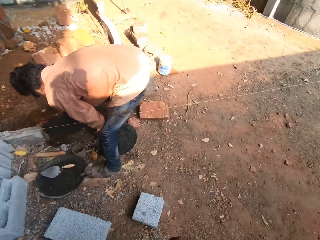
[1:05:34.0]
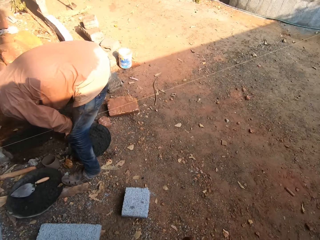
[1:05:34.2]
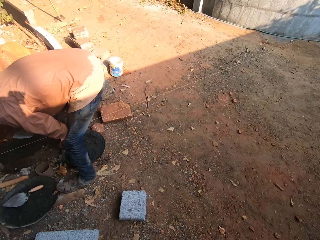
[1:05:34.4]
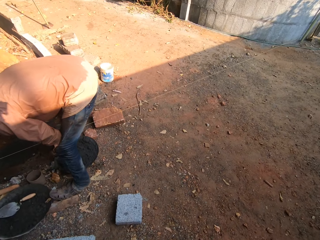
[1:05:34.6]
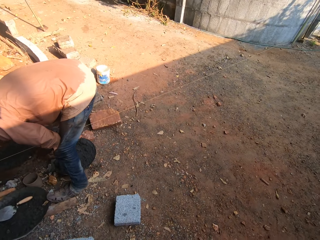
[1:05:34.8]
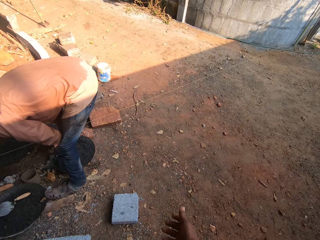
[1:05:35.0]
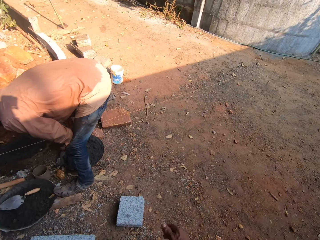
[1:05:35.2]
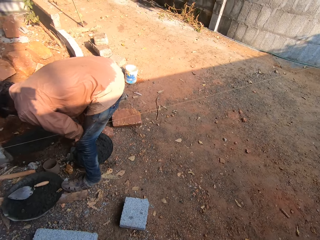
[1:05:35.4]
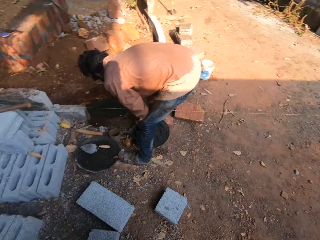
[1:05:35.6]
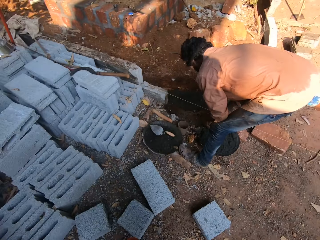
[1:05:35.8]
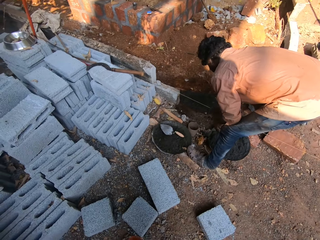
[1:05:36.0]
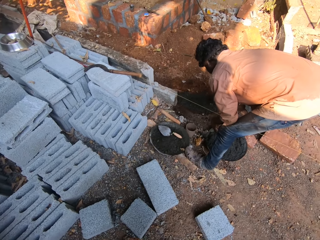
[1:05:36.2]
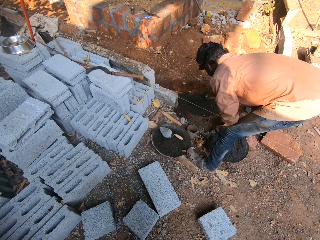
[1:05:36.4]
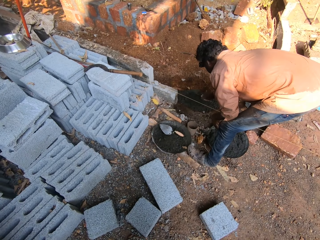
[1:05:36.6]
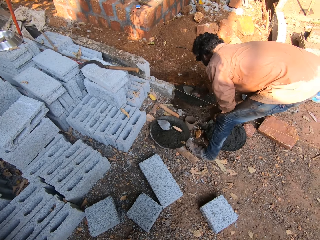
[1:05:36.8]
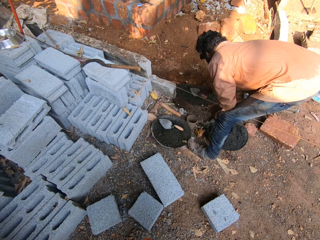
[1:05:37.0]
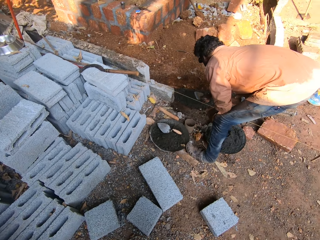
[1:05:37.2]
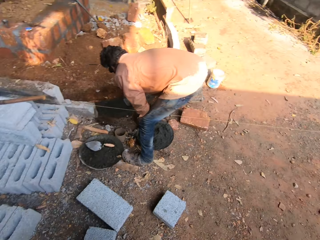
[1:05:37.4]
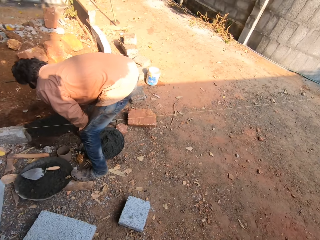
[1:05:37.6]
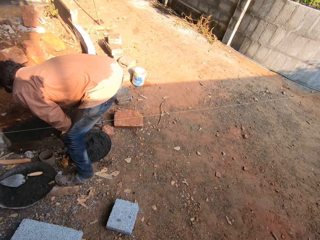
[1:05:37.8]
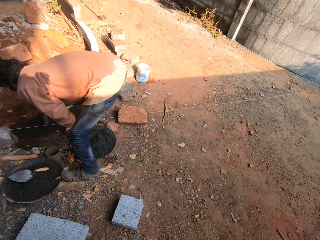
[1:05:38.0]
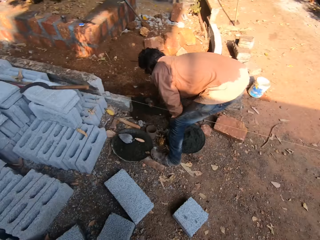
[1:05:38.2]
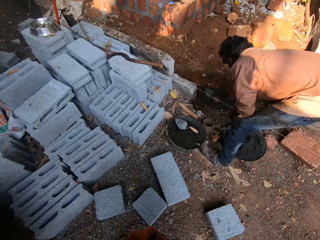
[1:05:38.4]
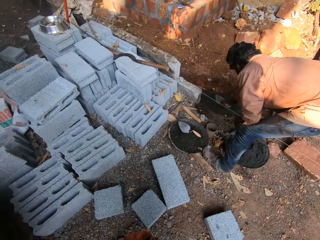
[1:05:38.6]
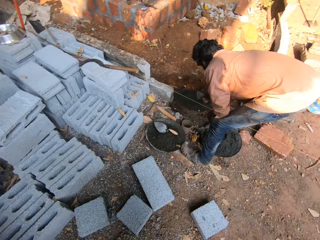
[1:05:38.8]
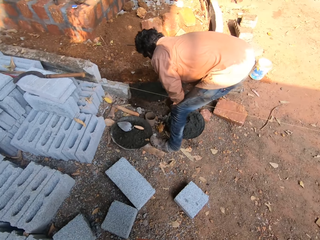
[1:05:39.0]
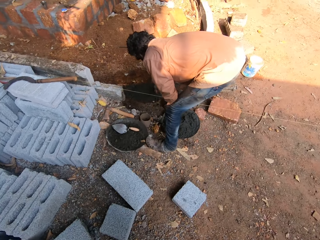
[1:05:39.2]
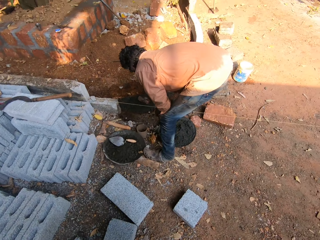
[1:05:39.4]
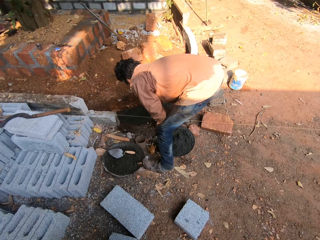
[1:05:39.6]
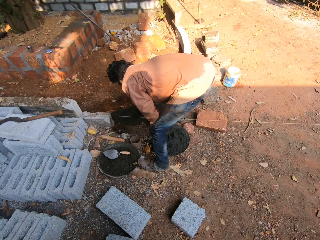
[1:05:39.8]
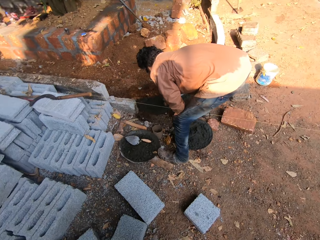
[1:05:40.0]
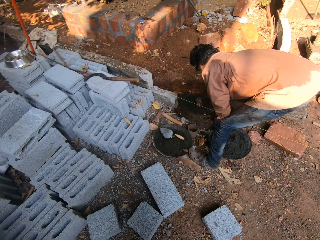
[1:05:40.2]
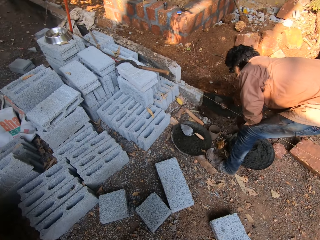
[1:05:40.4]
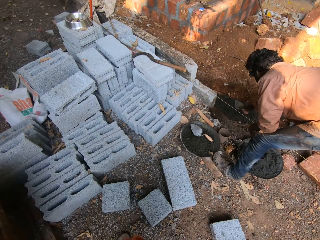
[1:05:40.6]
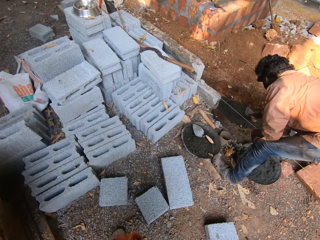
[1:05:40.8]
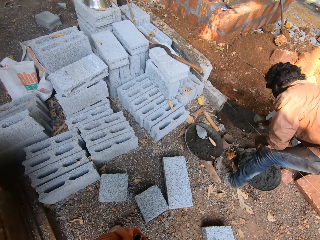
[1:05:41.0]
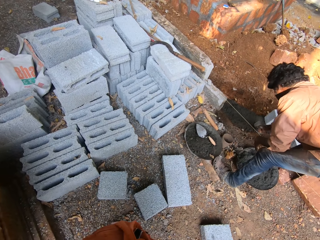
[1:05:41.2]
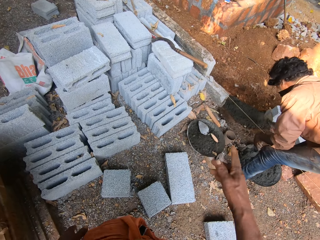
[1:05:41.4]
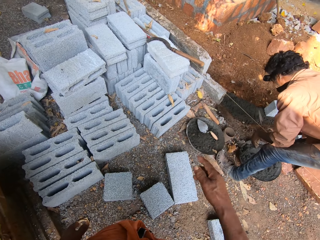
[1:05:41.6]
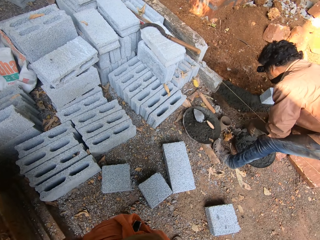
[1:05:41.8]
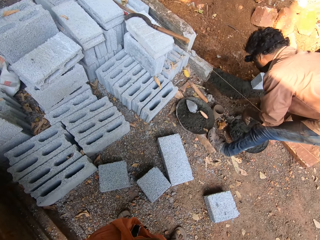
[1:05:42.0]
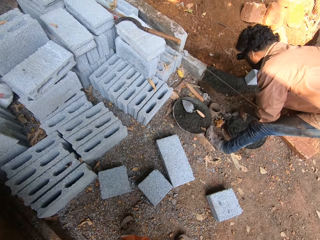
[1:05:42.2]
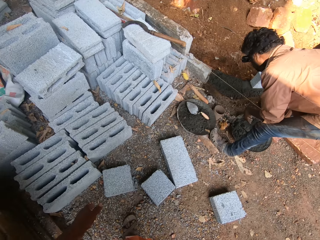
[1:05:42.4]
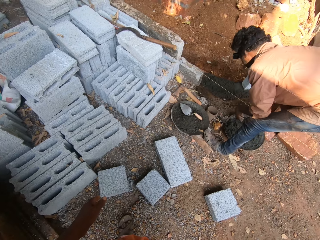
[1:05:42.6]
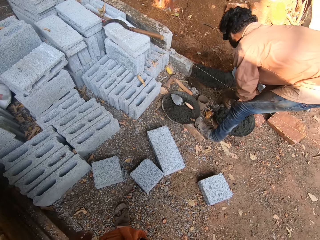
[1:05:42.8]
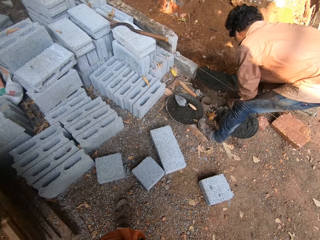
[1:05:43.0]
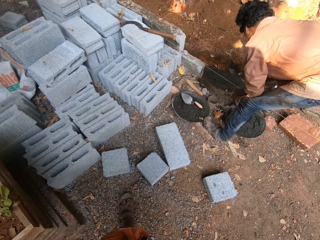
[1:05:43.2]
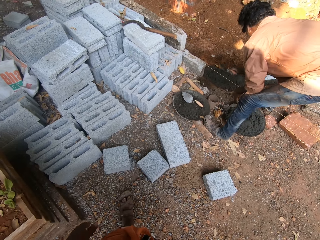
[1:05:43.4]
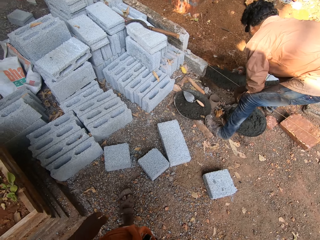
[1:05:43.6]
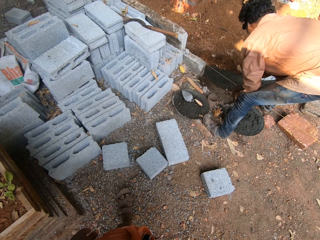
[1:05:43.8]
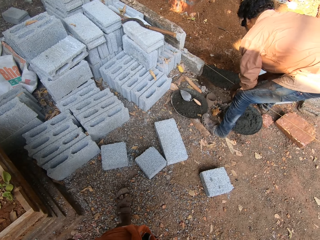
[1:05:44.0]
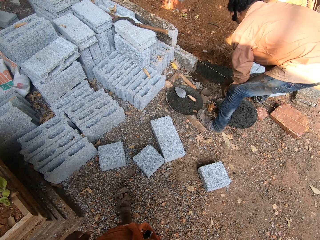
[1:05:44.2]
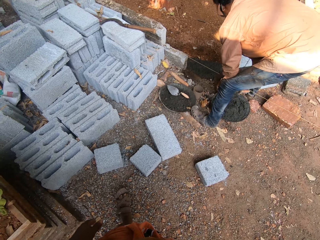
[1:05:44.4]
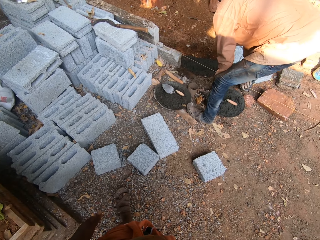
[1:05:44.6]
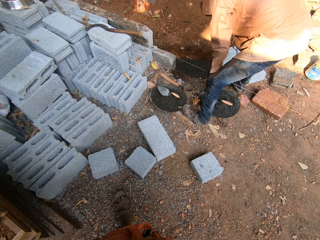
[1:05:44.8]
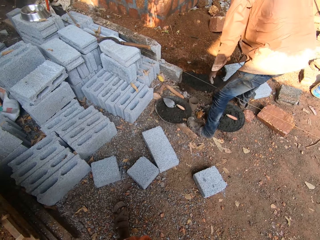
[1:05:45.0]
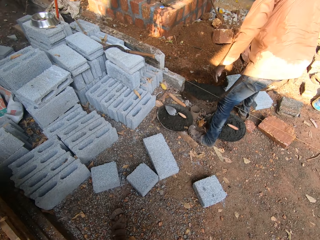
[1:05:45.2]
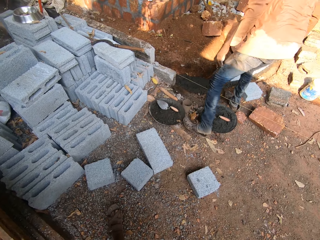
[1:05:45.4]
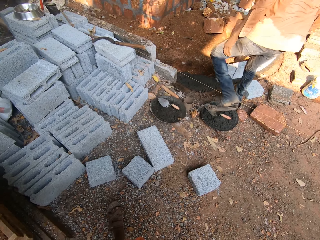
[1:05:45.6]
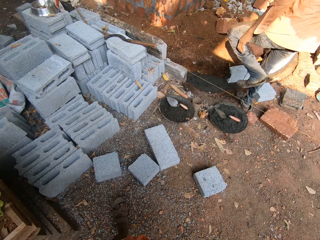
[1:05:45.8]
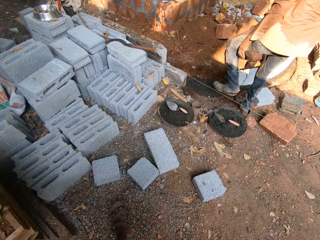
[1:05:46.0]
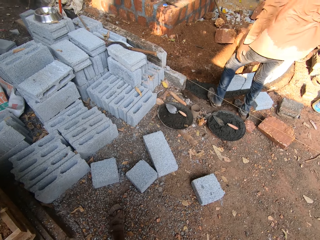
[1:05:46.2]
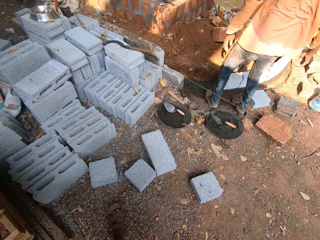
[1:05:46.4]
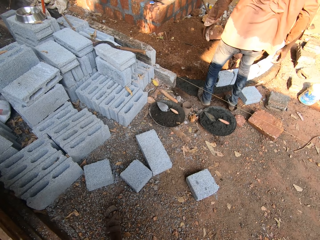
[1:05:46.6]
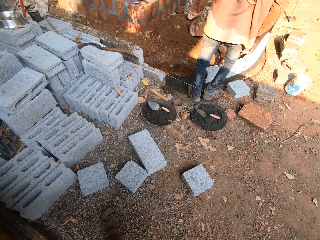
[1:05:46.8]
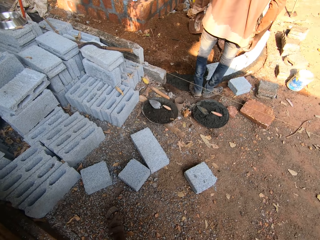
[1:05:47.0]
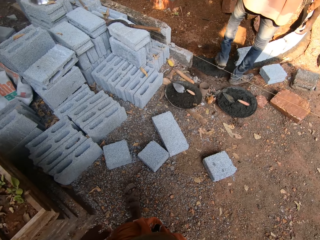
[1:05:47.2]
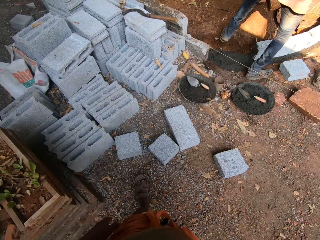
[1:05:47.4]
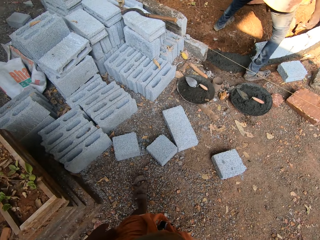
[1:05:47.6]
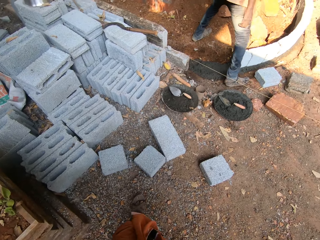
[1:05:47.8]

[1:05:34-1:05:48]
The camera wearer levels the mortar on the site with the trowel in his right hand. A man applies concrete on the foundation. The camera wearer looks around. The man drops the mortar in the mortar pan with his right hand and drops a trowel.

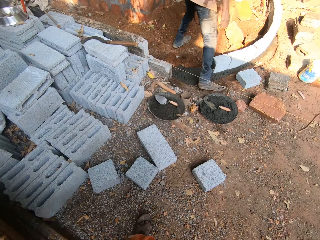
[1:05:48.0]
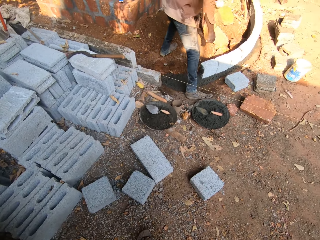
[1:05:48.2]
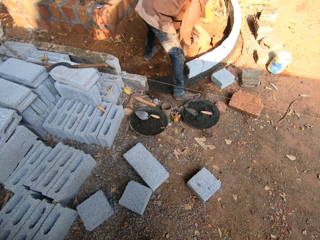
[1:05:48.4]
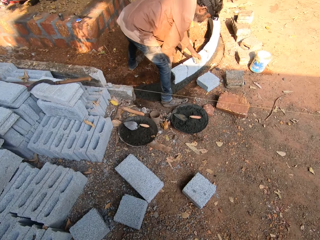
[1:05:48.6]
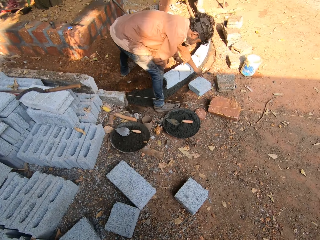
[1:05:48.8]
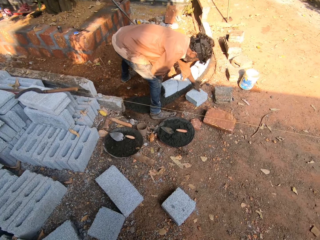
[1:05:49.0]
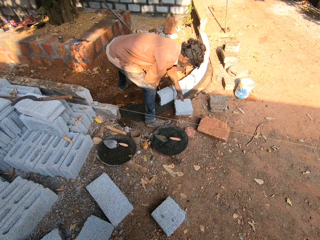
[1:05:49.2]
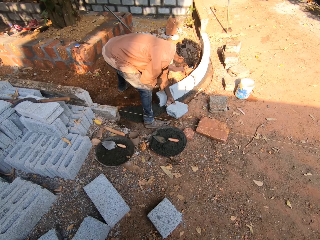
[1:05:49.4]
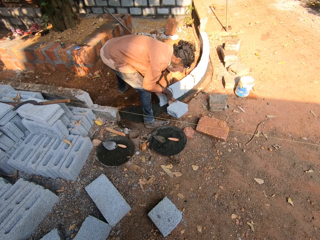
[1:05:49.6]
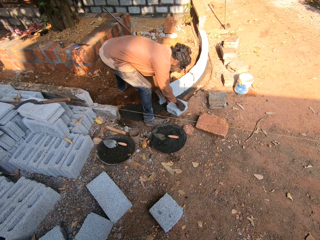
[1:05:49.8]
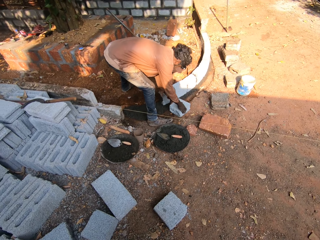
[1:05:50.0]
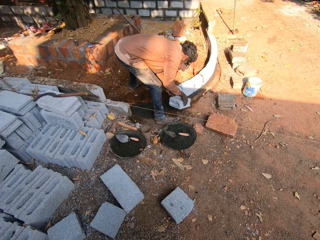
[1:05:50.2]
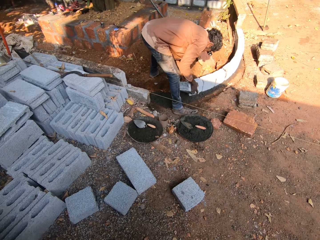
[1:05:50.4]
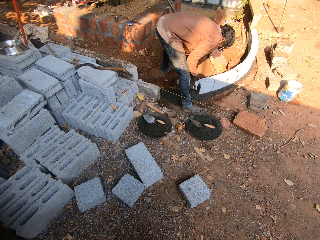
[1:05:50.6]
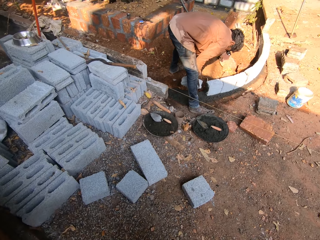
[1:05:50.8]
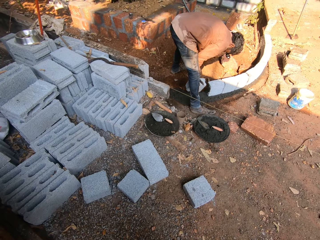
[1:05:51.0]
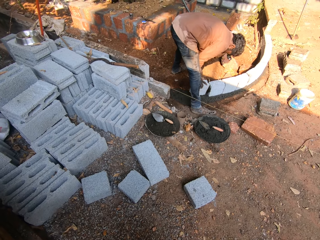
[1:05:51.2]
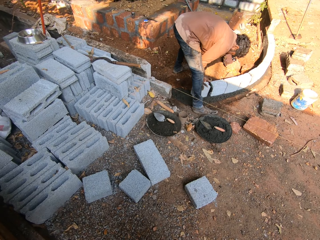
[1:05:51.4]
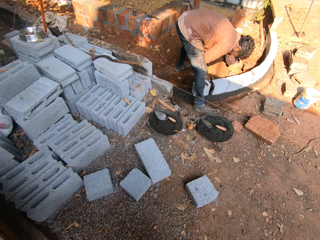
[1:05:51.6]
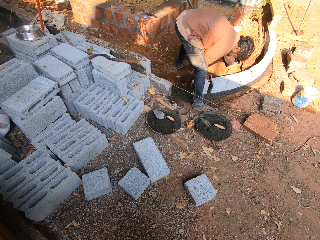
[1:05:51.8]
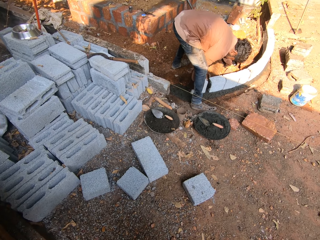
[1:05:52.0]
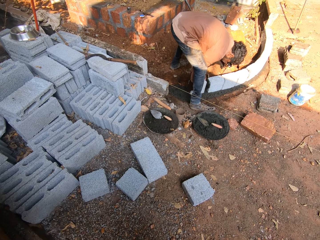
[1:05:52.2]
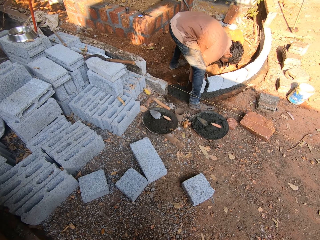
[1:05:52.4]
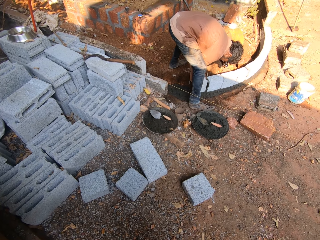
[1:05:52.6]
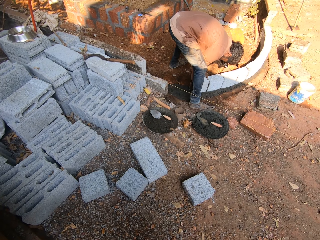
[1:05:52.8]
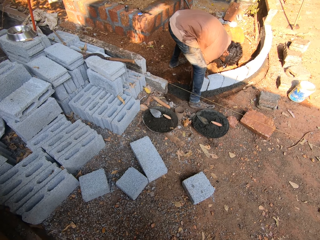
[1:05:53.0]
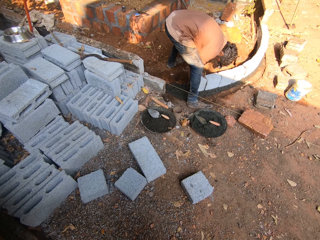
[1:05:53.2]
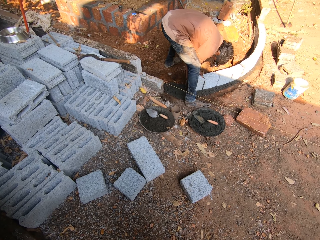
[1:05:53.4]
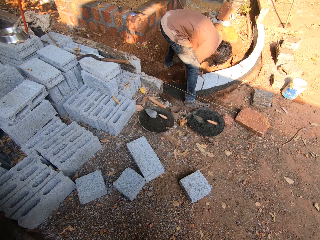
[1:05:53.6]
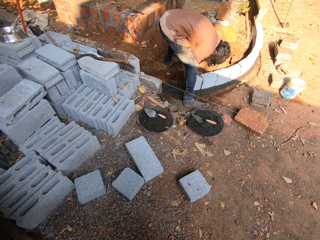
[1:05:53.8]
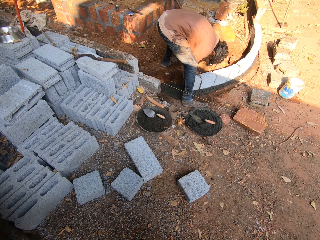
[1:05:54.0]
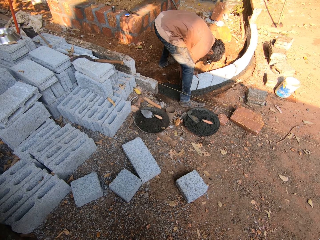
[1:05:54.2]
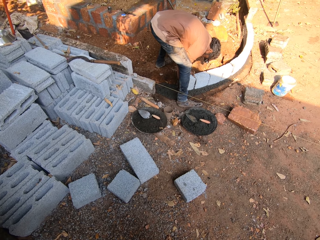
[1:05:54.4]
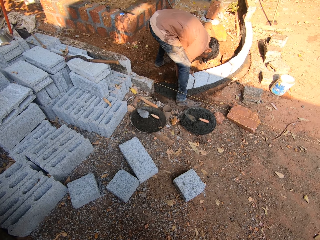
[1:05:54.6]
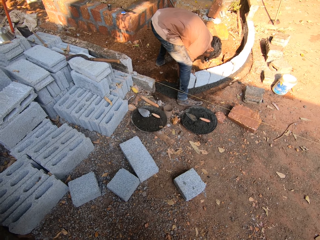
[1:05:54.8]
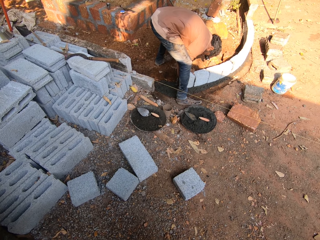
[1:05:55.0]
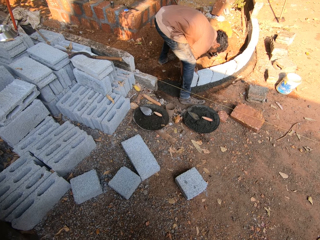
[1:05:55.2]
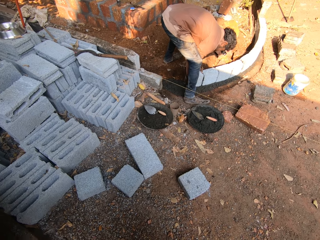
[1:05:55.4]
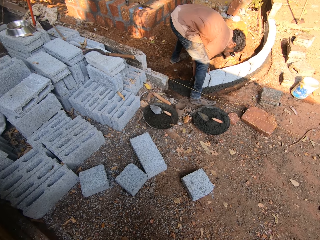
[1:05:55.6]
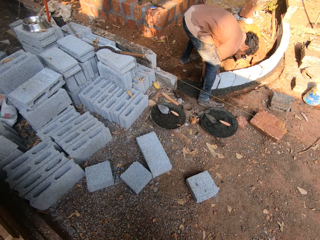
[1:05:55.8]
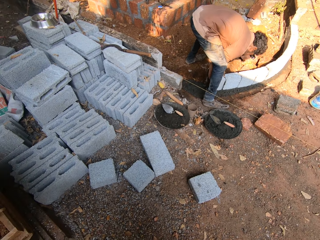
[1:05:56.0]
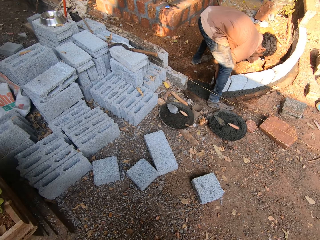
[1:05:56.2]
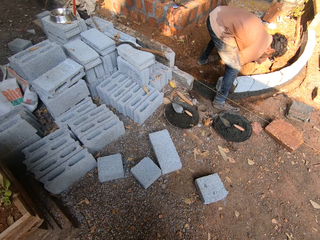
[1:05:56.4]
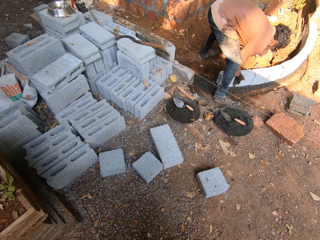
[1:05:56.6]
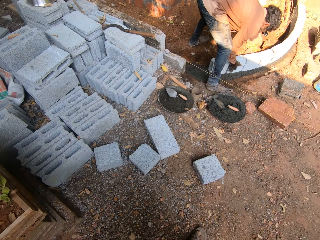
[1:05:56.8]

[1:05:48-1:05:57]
A man drags a cement block with his left hand. The man picks up a brick. The man carries the cement block with both hands. The man sets the cement block on the site with both hands.
